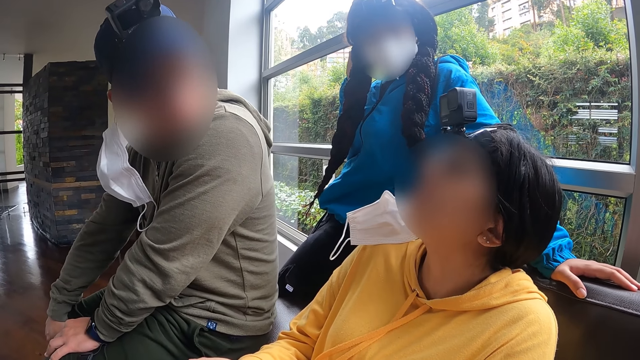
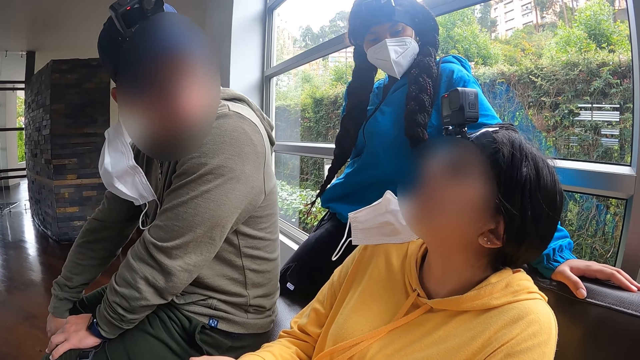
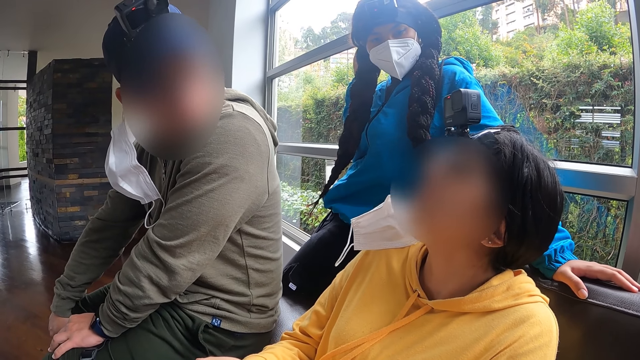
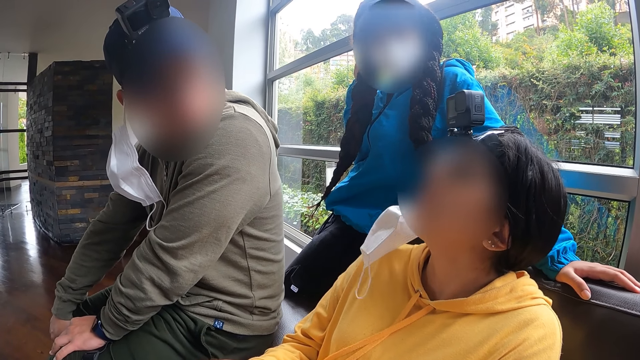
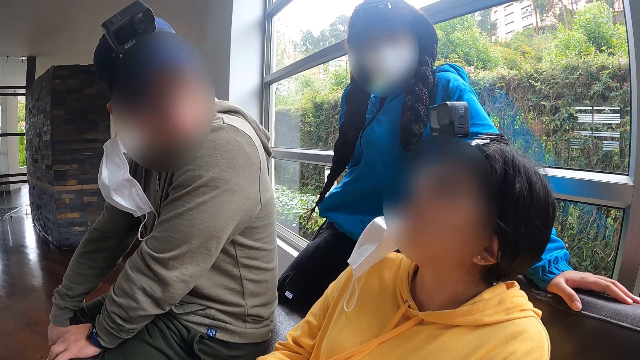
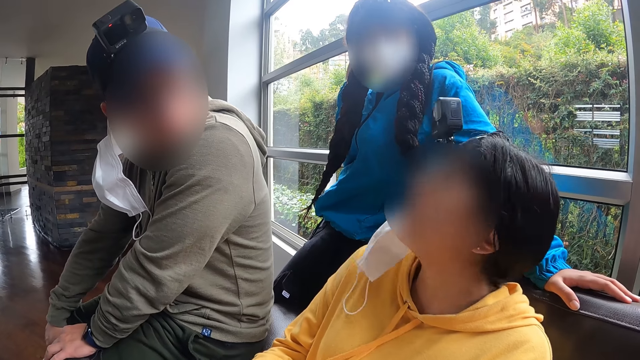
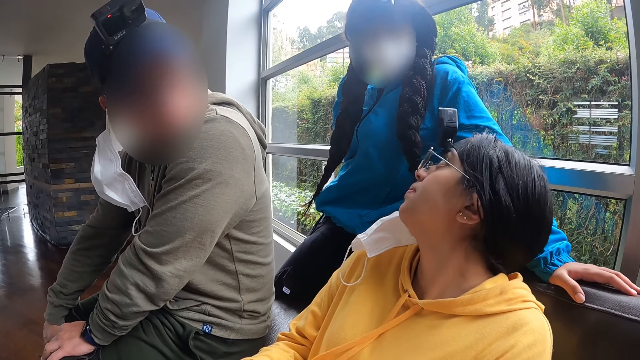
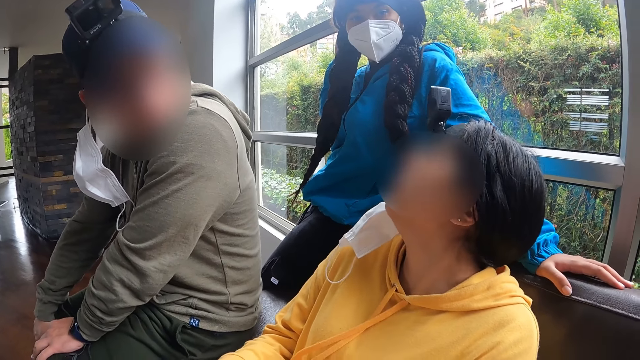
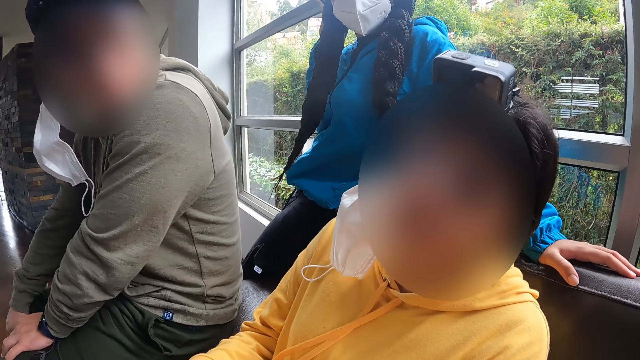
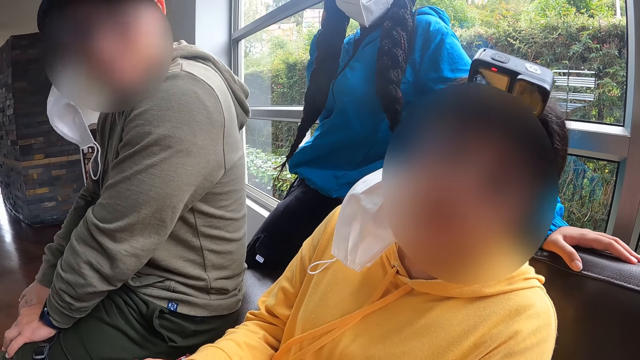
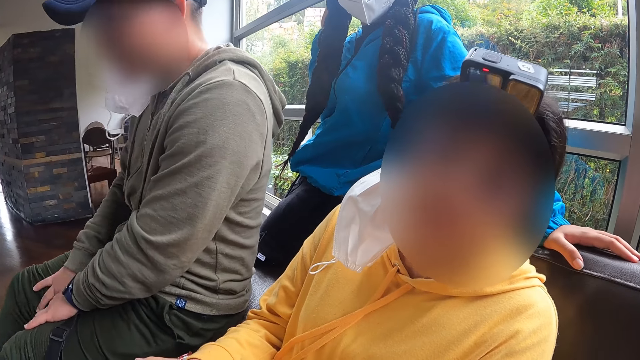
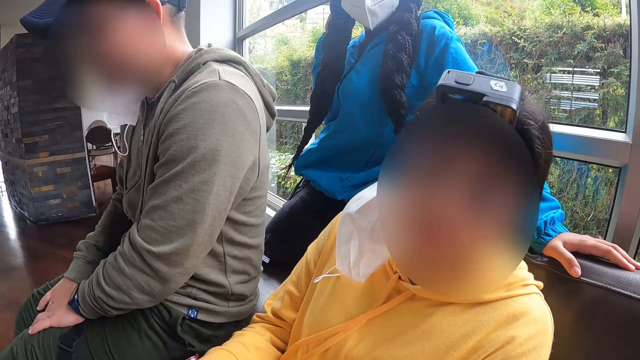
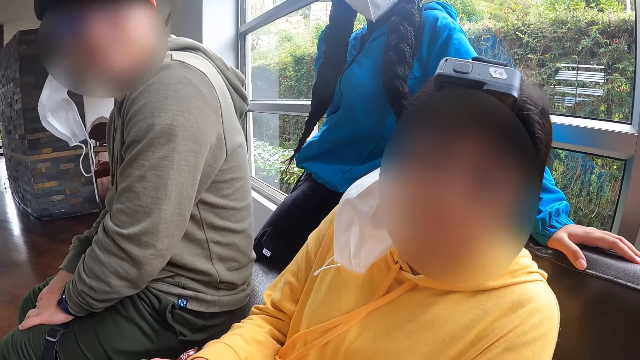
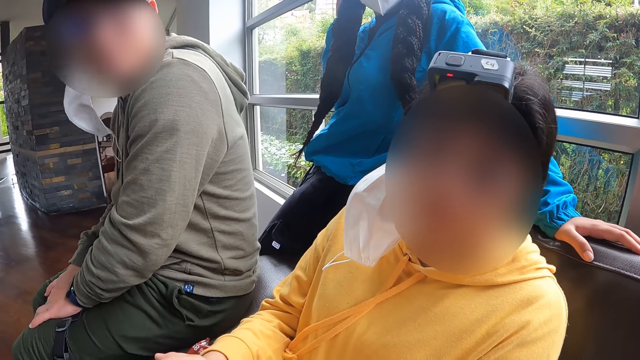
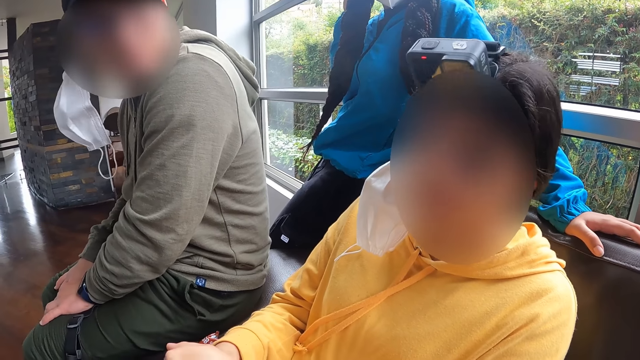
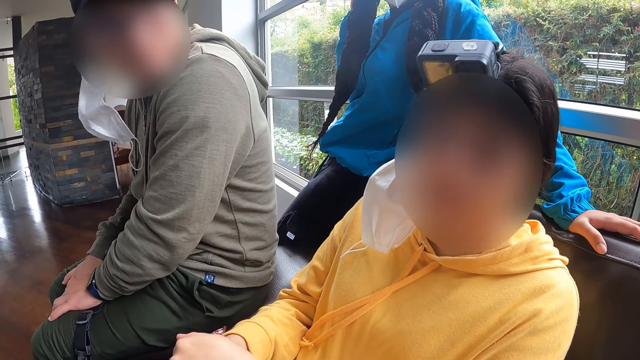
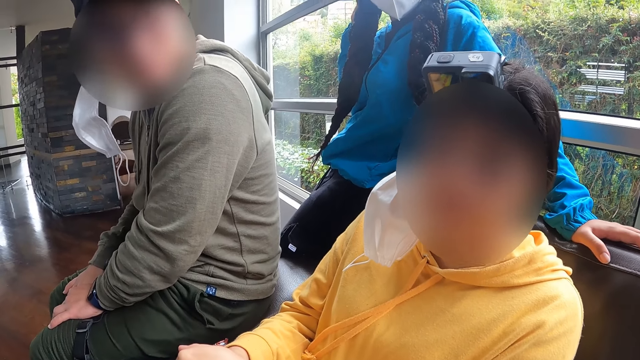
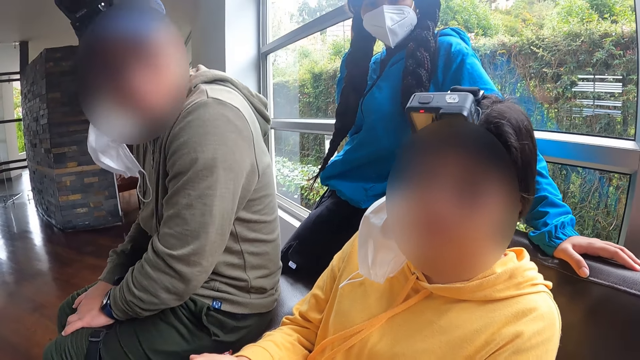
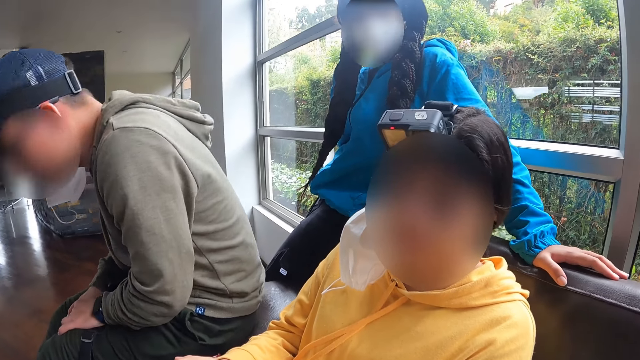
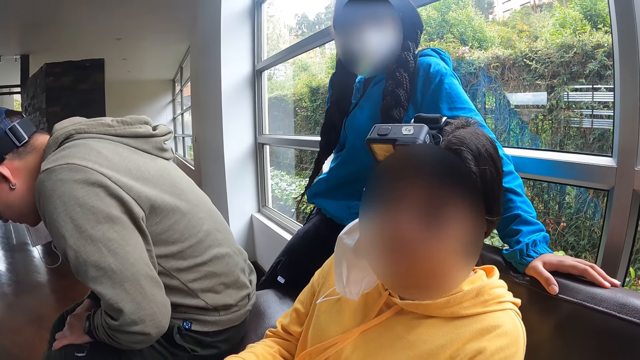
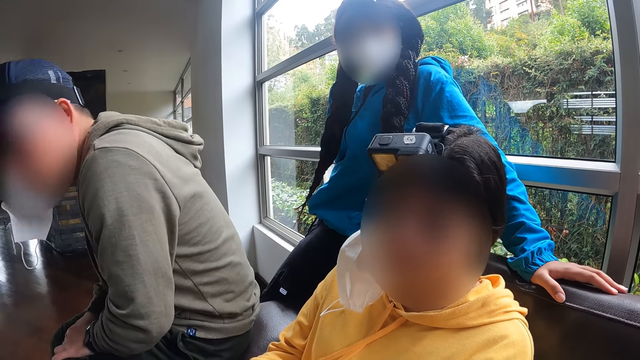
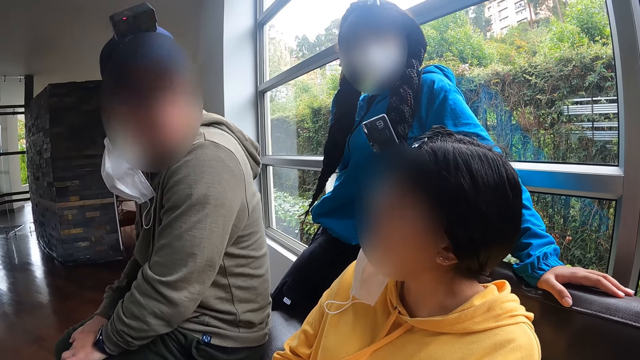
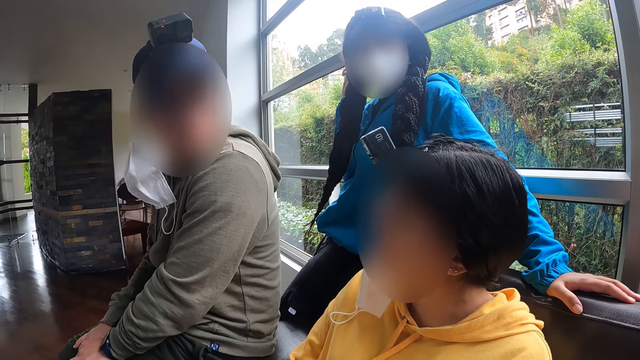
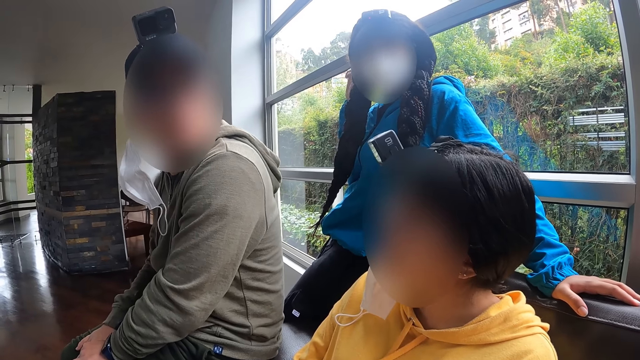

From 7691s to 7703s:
The woman talks to the camera wearer.

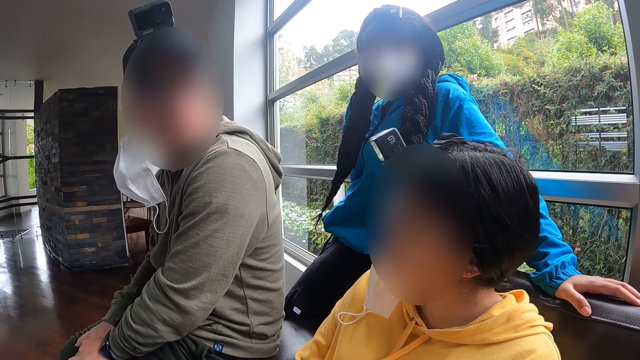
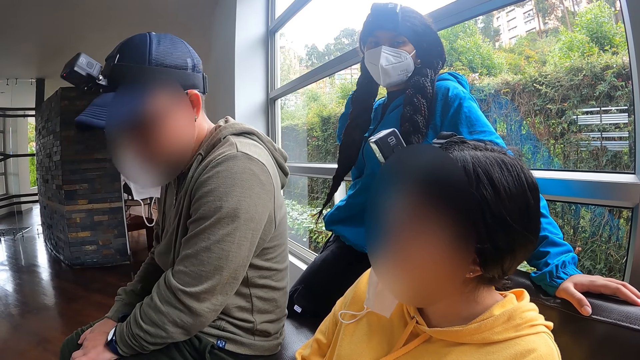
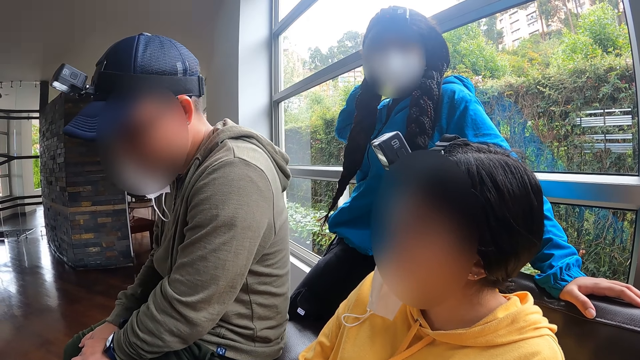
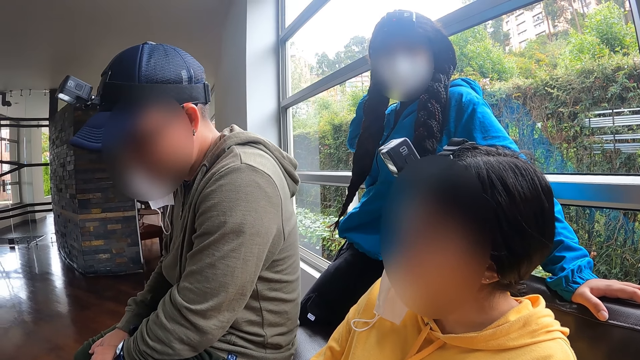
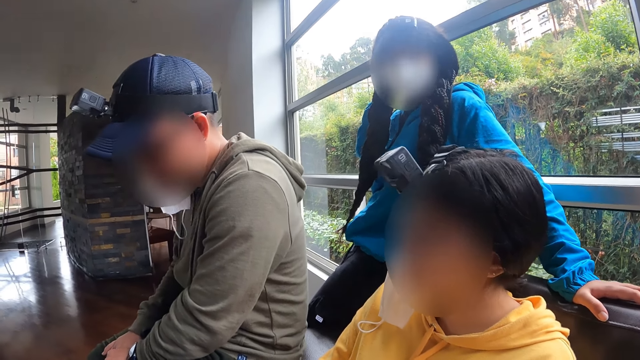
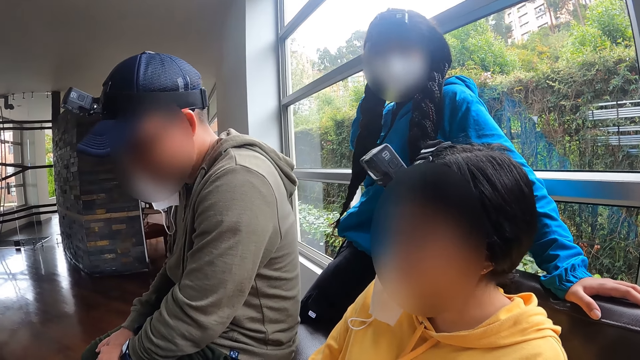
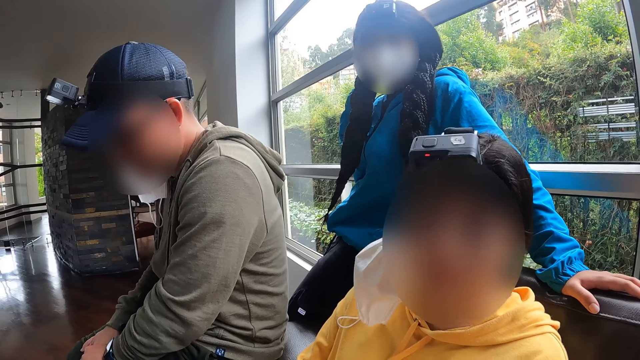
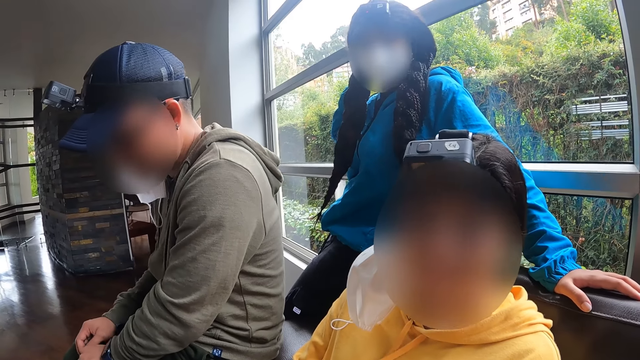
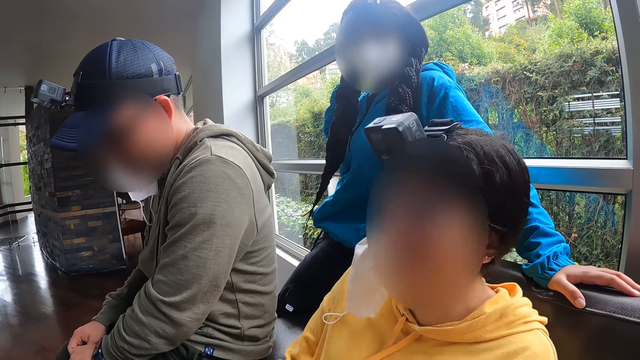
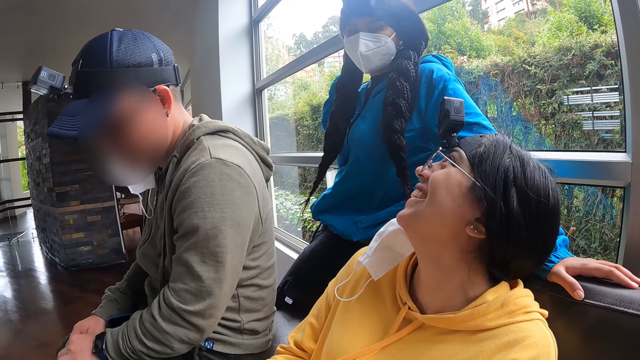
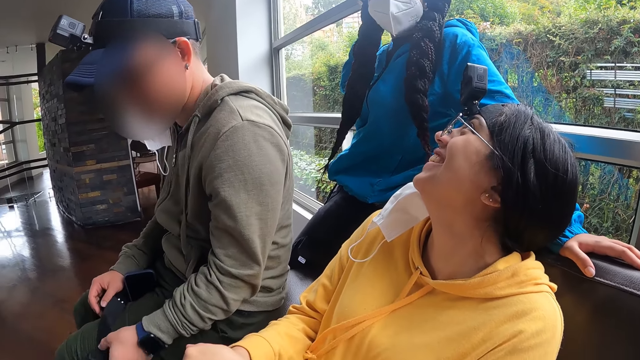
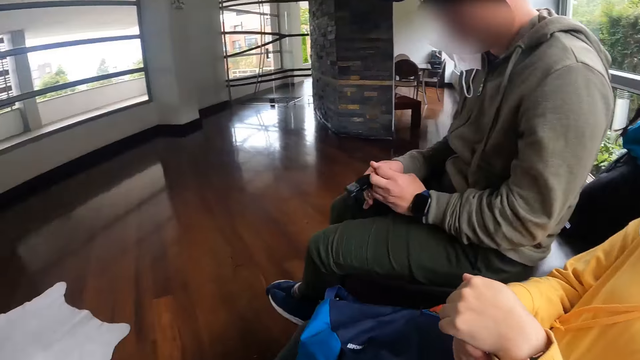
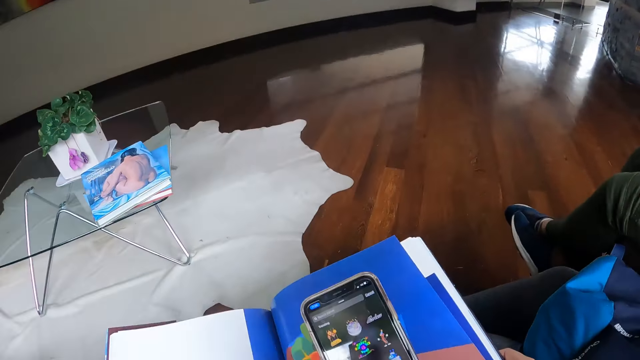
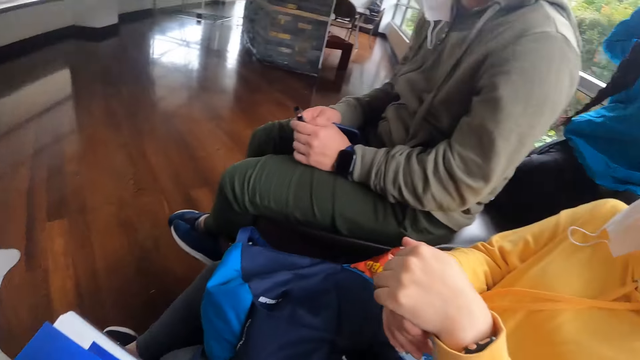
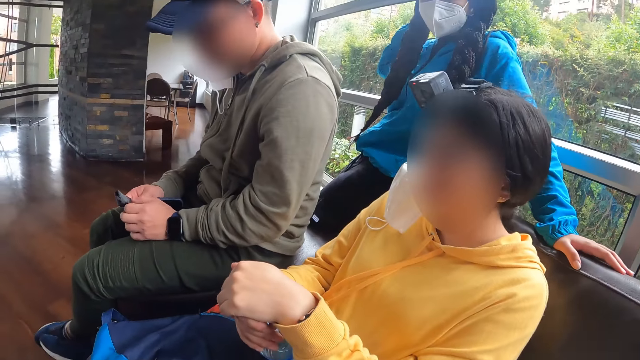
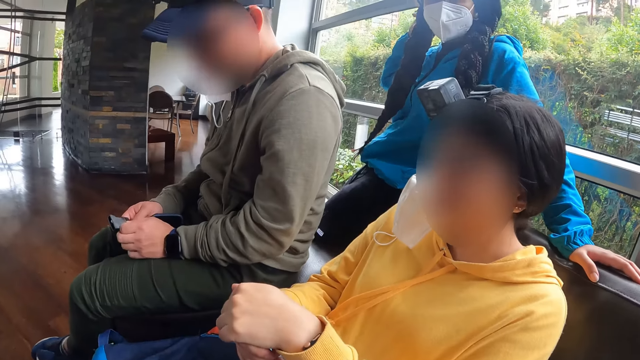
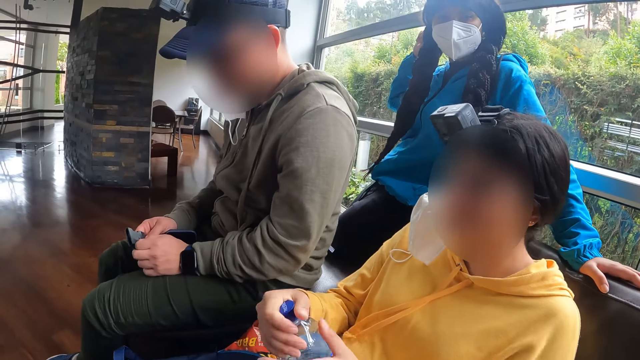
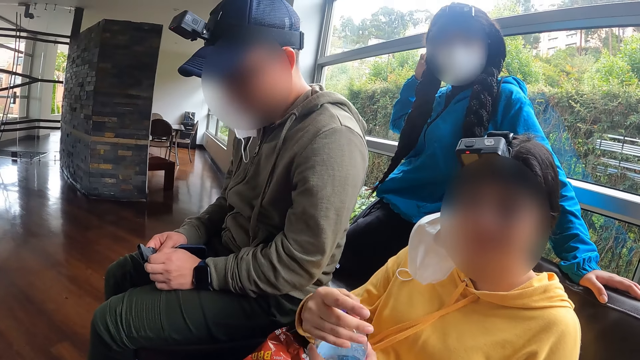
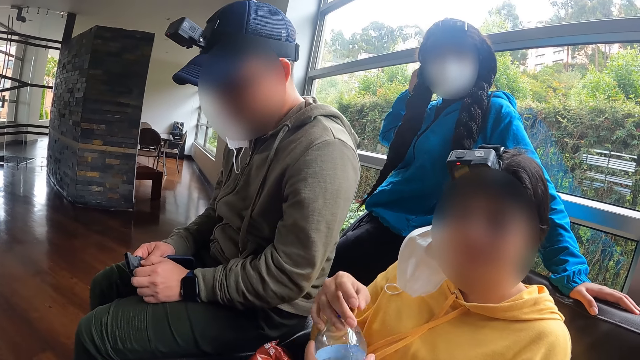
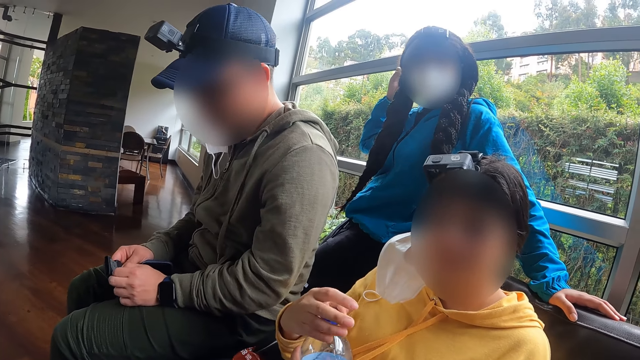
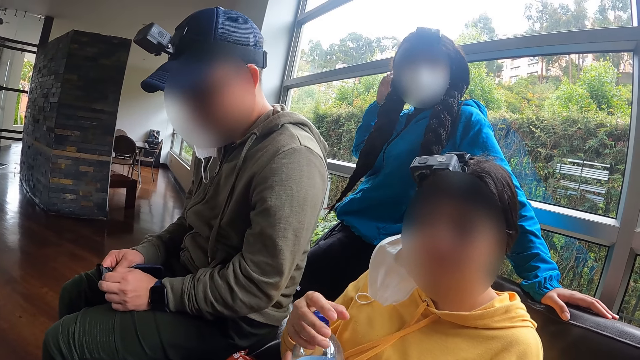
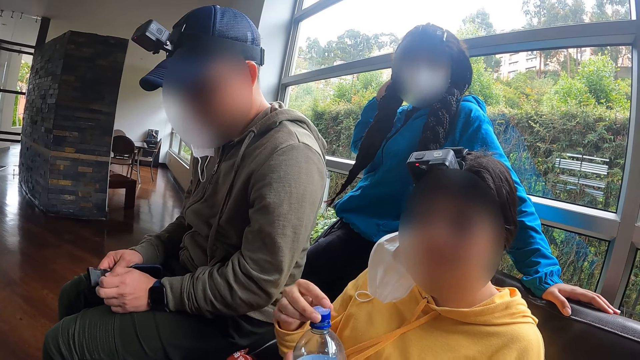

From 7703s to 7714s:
The camera wearer interacts with people aside. A man picks a headband from his lap with his left hand. He operates the phone with his hands and holds the headband with his hands. The camera wearer looks on the phone. A woman opens a water bottle with her right hand.
